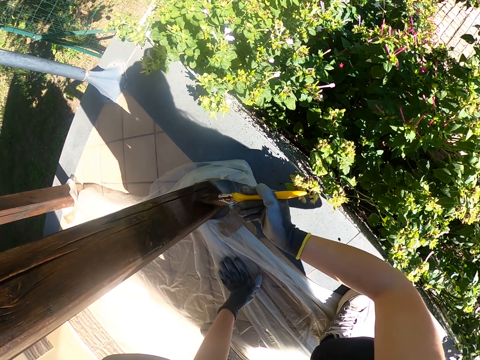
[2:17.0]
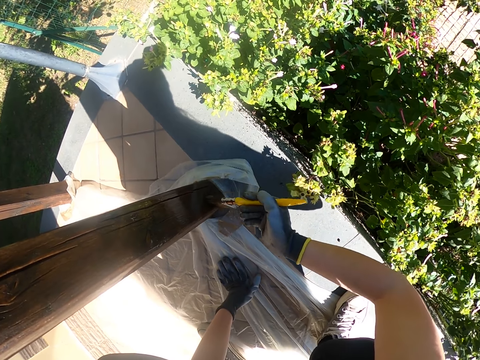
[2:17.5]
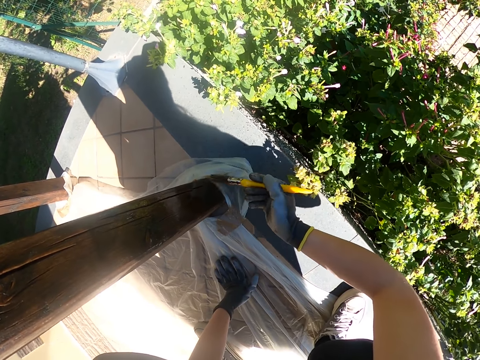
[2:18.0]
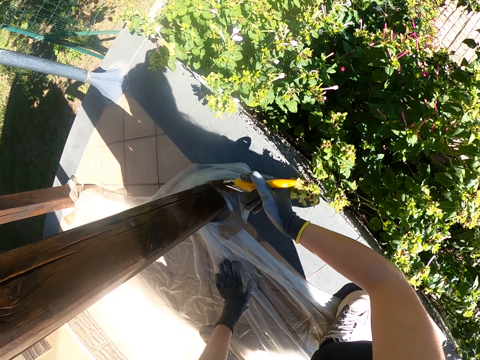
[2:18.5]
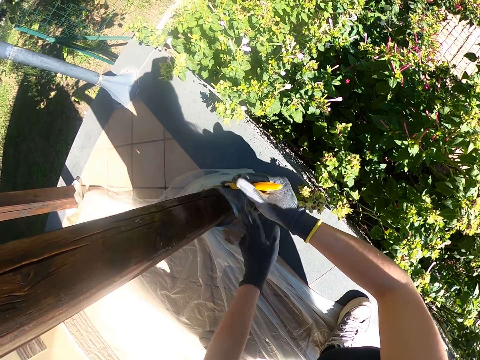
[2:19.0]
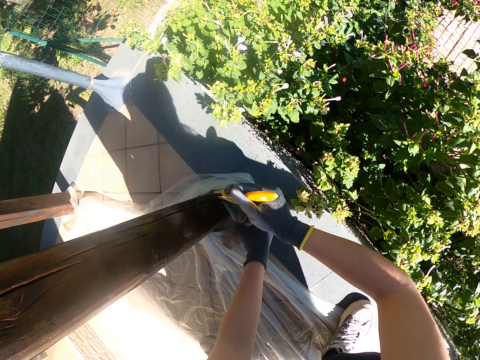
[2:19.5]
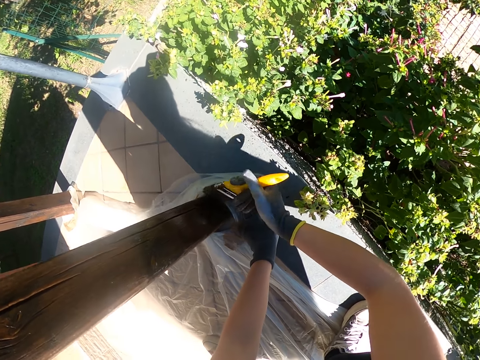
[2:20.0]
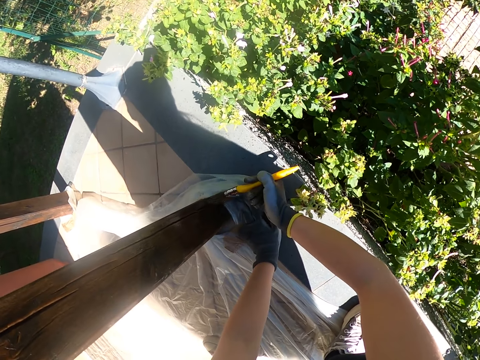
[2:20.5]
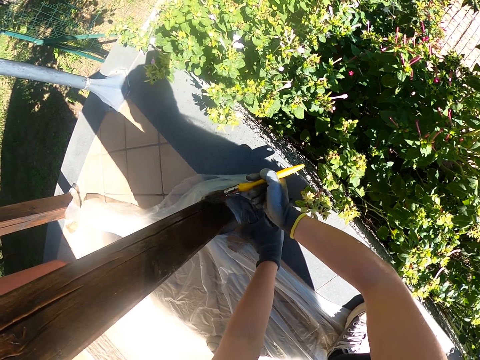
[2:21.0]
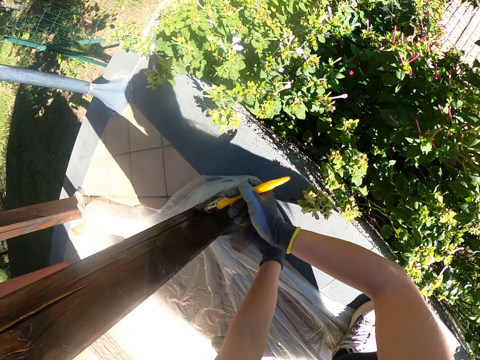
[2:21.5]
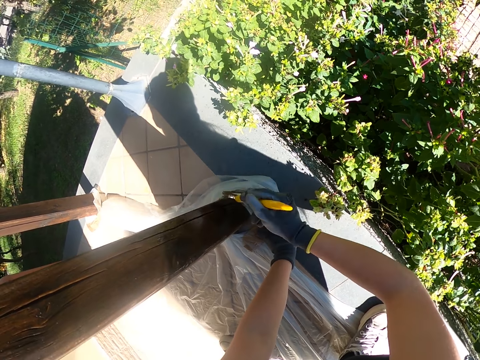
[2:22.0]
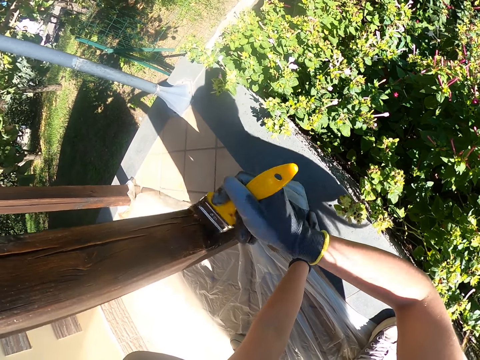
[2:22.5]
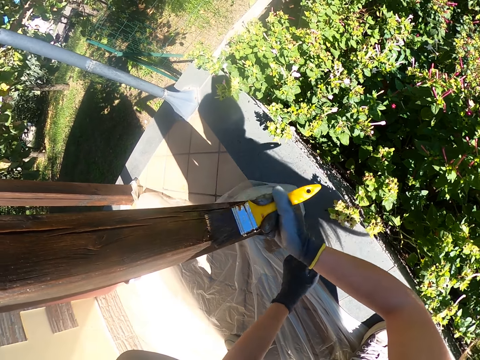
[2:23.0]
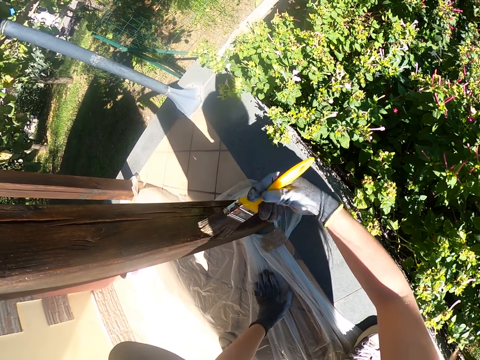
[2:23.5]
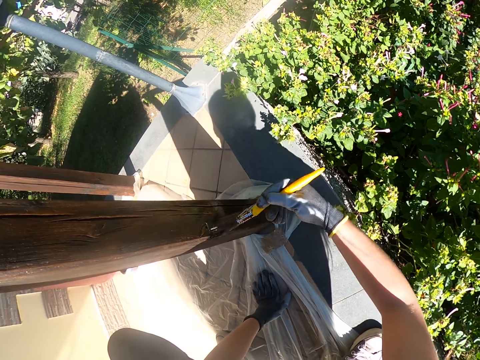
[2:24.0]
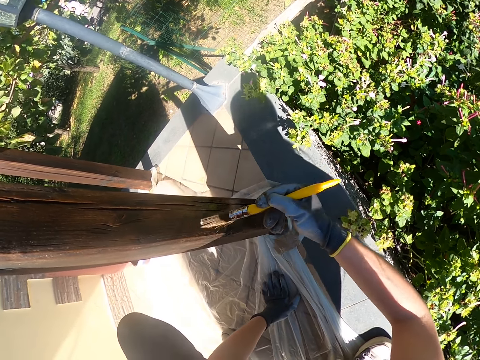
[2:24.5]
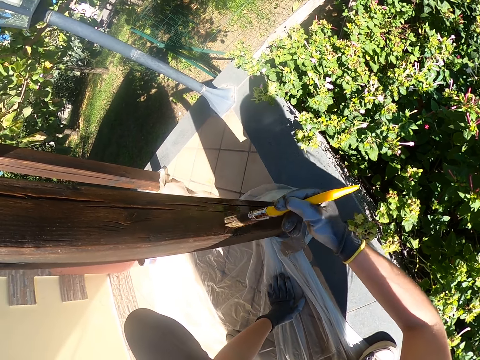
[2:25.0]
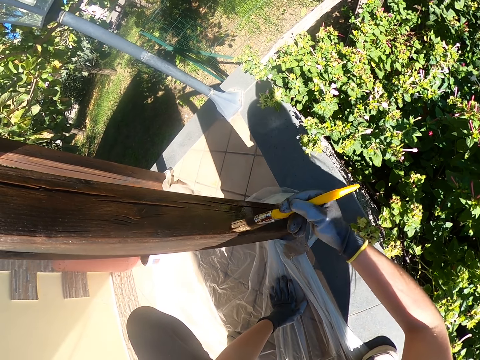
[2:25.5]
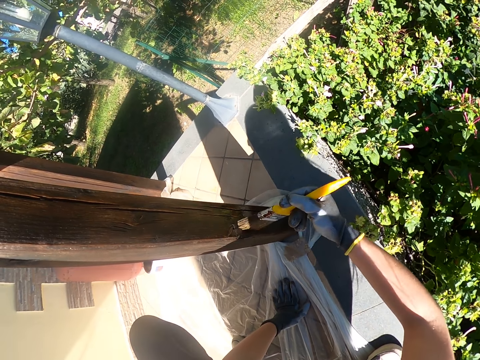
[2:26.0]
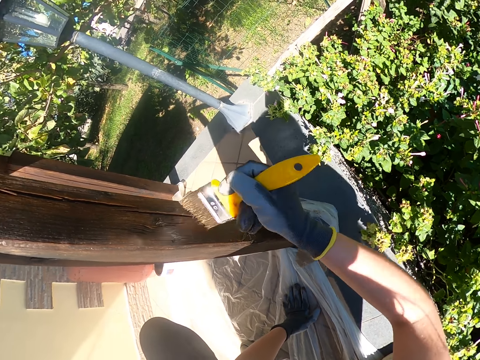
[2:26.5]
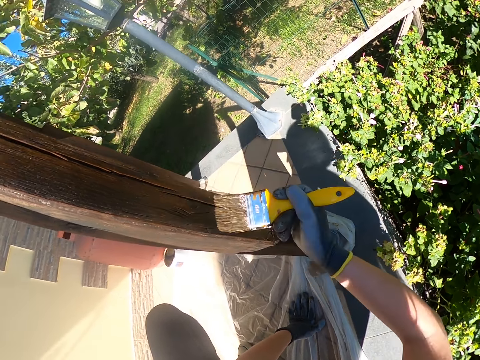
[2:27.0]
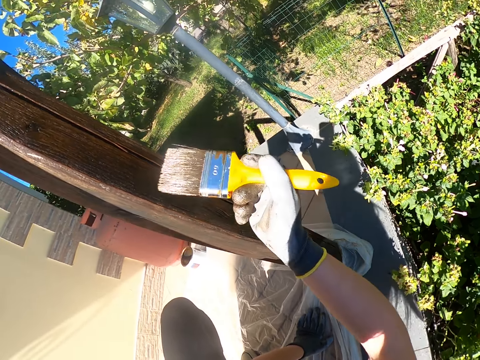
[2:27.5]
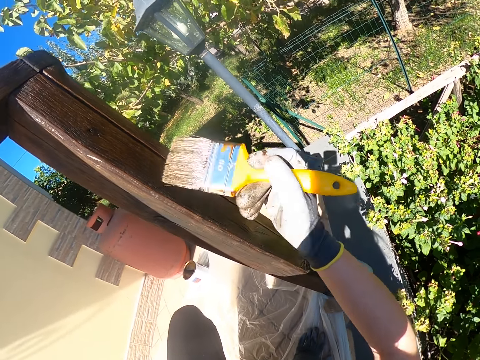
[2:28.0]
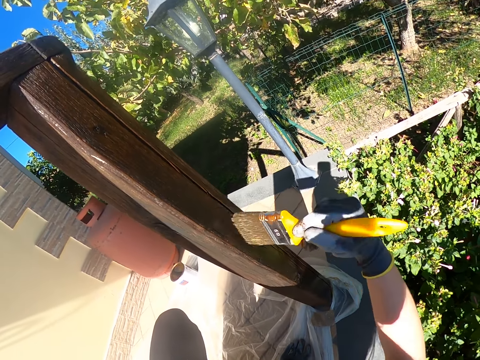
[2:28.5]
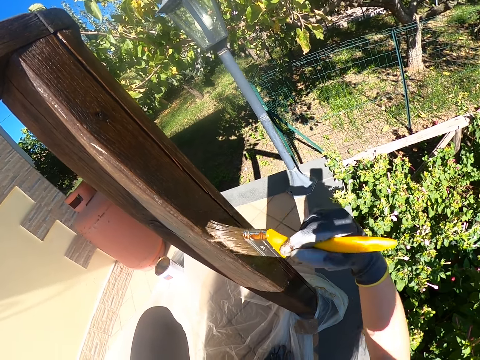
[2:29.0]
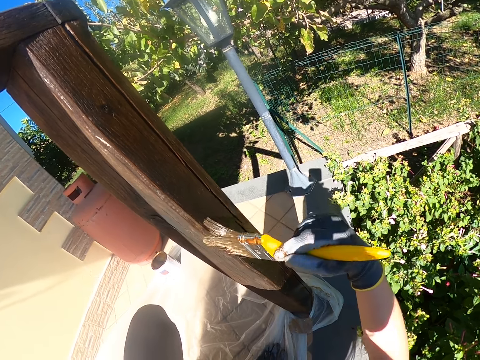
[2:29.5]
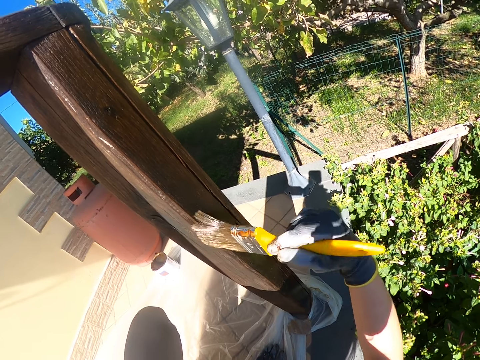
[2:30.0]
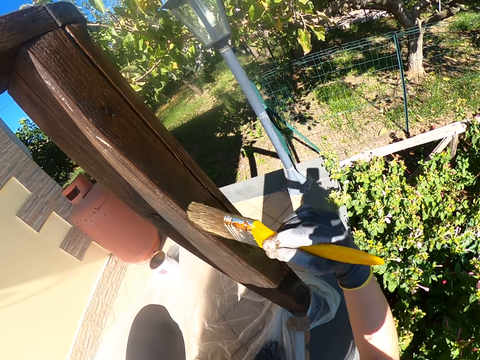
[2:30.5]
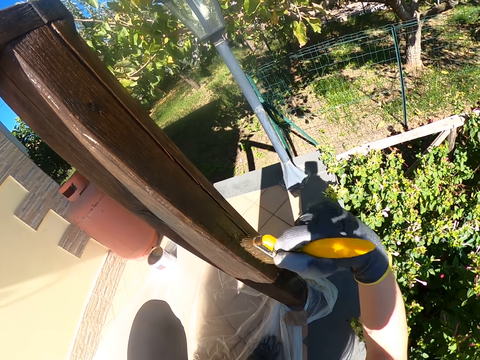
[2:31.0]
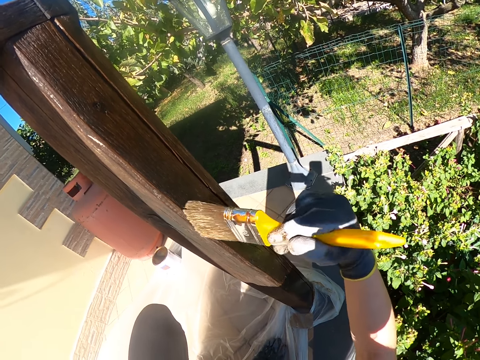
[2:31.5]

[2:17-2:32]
The camera wearer adjusts the tarpaulin with her left hand. She holds the nylon paper. She takes her left hand off the tarpaulin. She places her left hand on the tarpaulin.

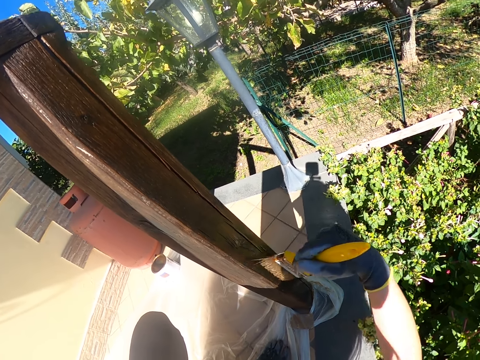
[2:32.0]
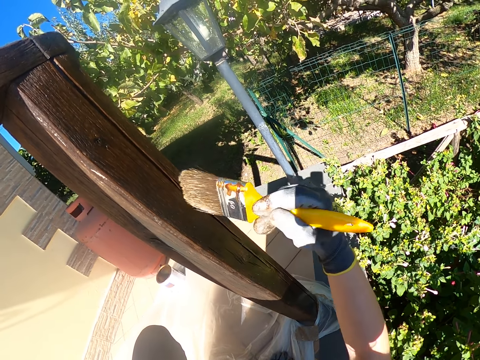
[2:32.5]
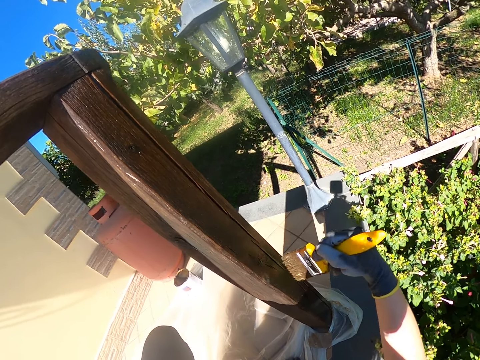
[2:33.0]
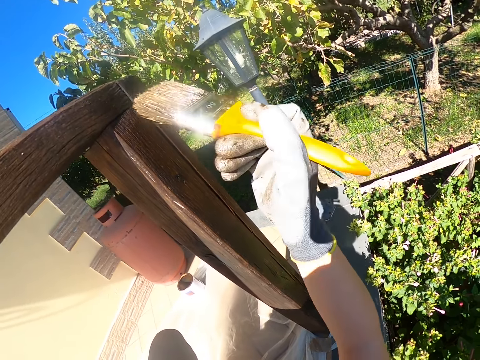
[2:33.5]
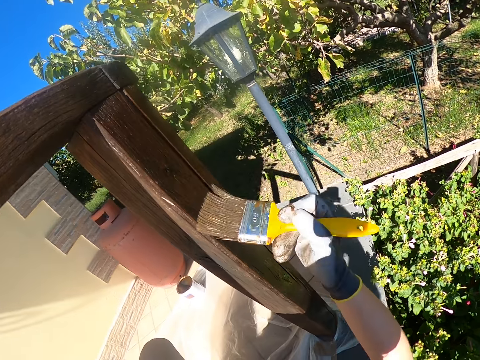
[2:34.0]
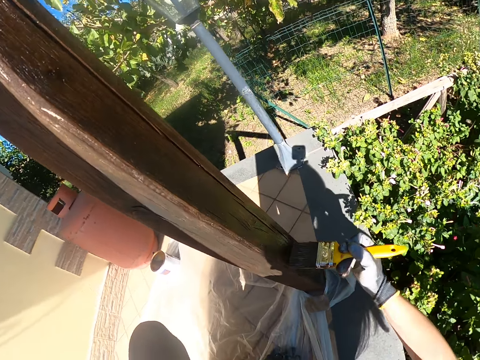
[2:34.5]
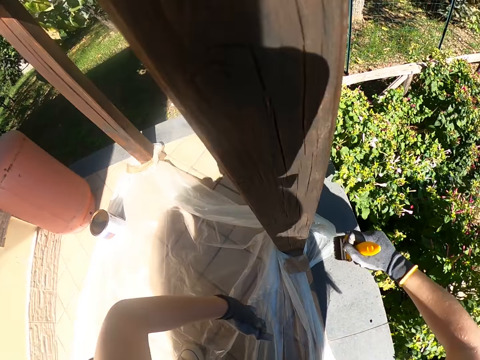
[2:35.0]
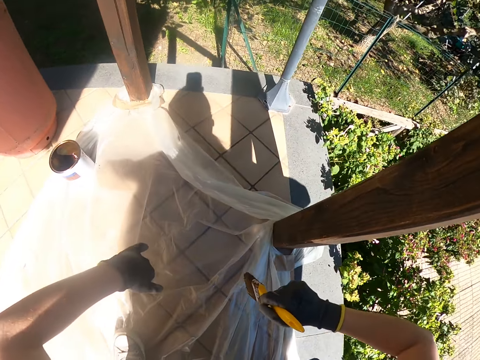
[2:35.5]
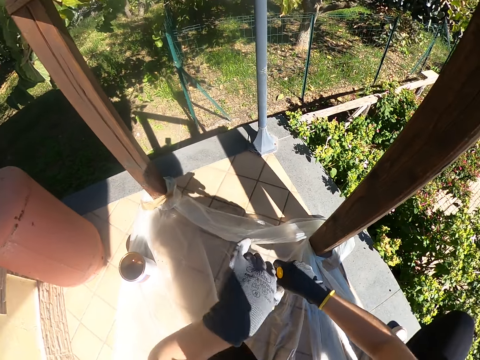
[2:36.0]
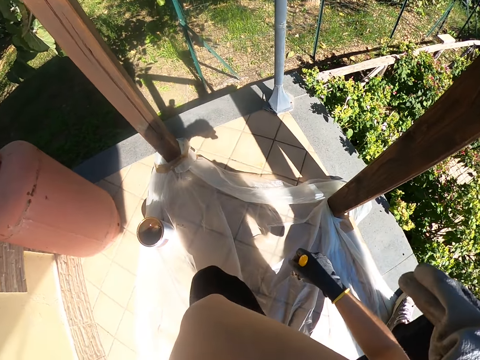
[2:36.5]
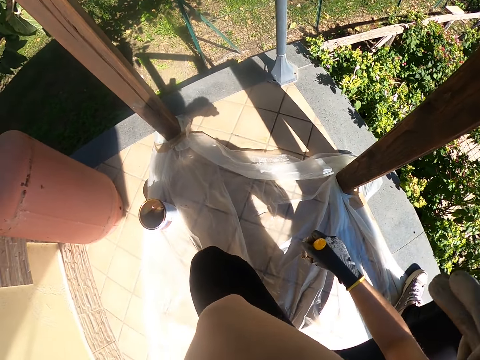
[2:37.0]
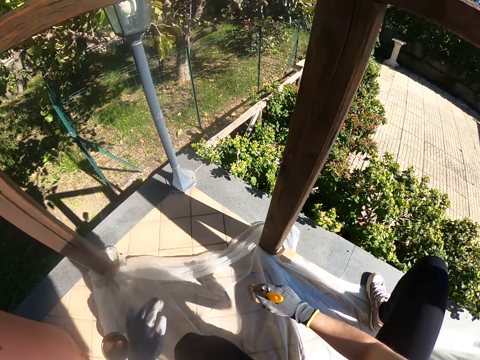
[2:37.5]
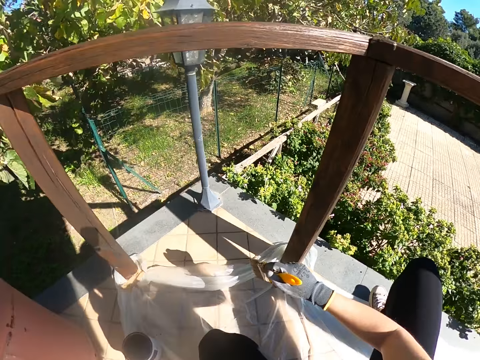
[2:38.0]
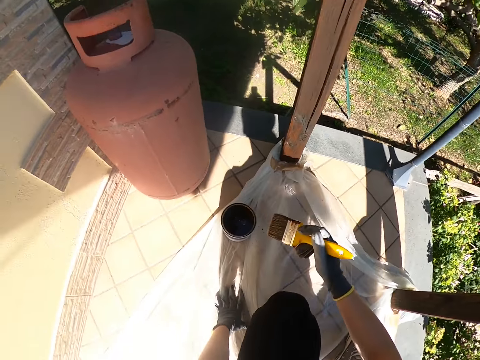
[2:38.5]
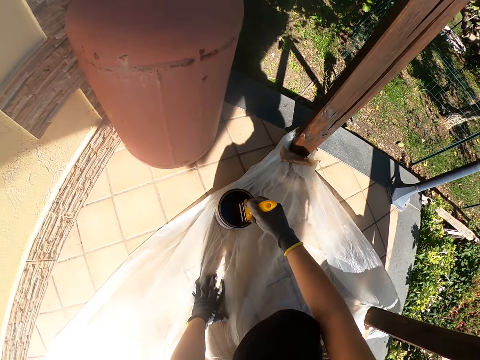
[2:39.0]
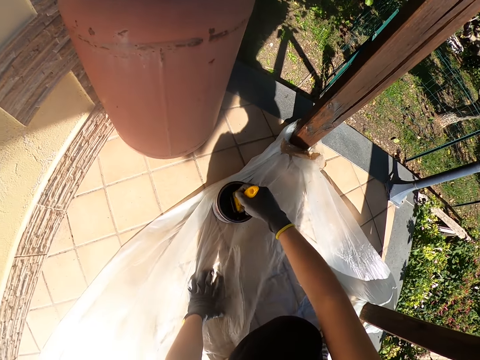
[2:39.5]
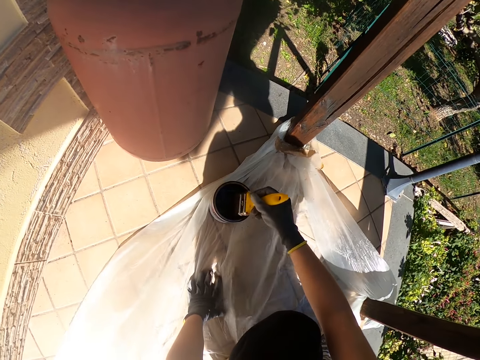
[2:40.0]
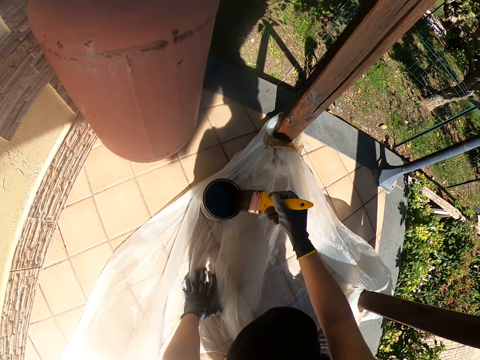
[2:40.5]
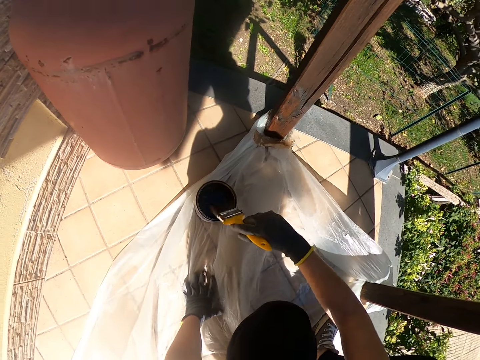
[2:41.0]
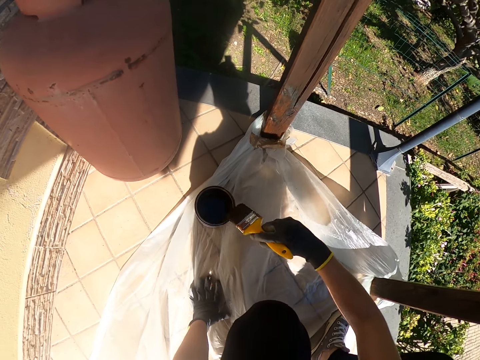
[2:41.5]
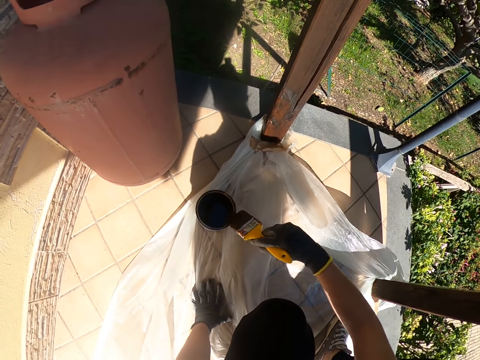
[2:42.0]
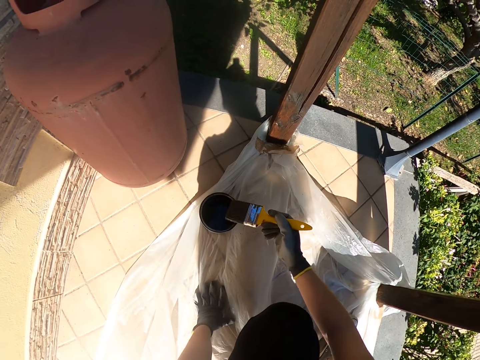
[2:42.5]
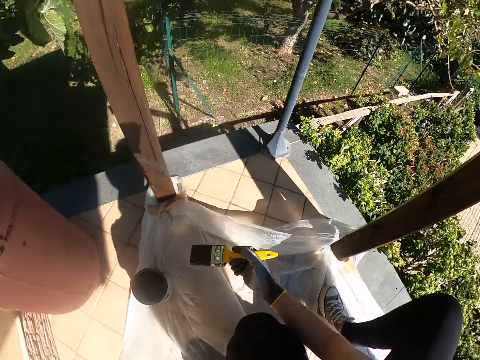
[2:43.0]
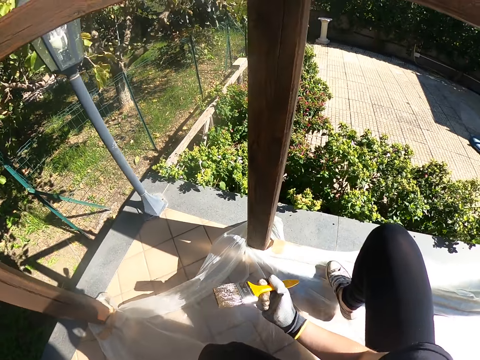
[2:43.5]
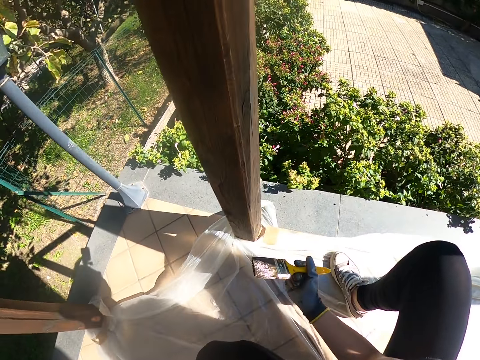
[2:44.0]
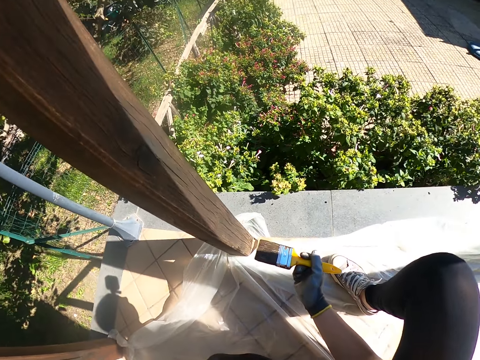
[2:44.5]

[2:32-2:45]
The camera wearer takes her left hand off the tarpaulin. She turns to the paint container, raises her left hand, rubs her face and drops her left hand. She dips the yellow paint brush into the paint container. She rubs the yellow paint brush on the brim of the paint container. She turns to the balcony railing.
